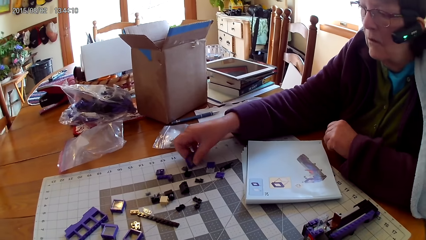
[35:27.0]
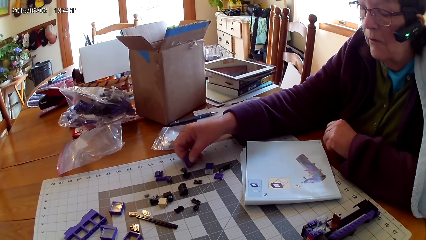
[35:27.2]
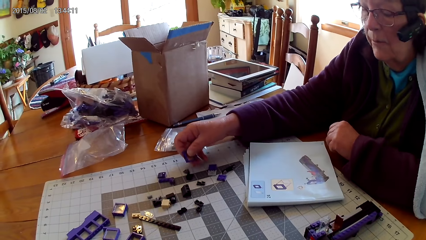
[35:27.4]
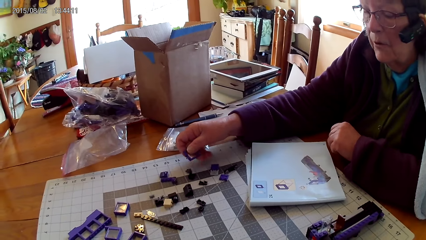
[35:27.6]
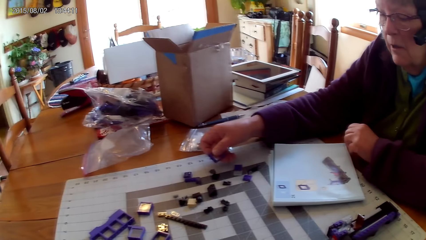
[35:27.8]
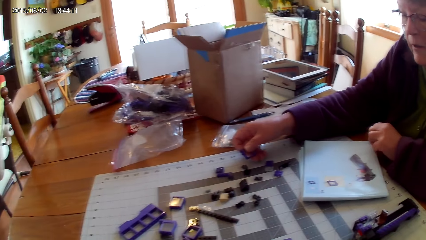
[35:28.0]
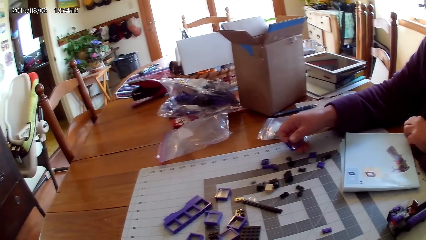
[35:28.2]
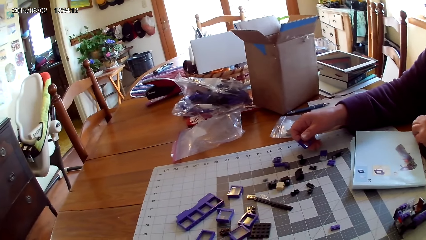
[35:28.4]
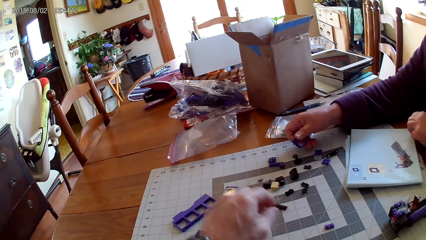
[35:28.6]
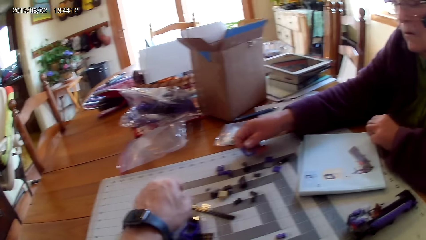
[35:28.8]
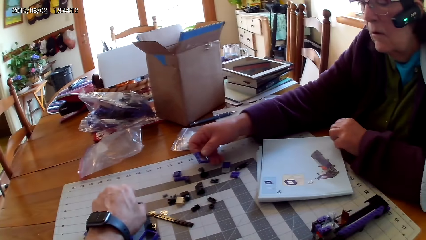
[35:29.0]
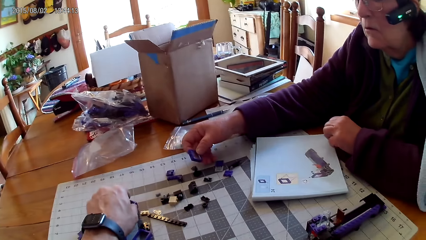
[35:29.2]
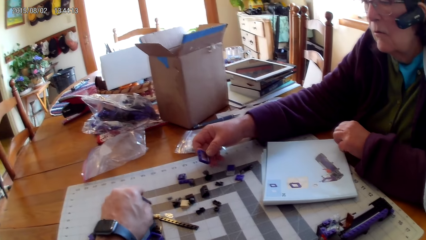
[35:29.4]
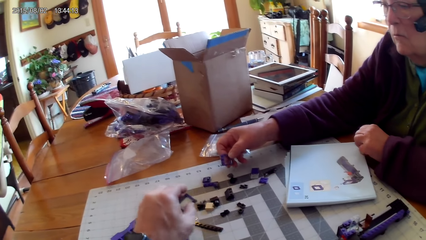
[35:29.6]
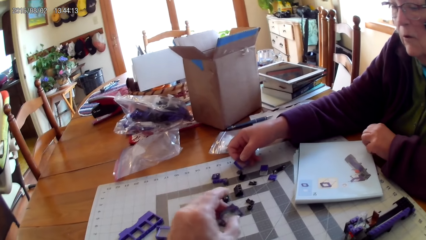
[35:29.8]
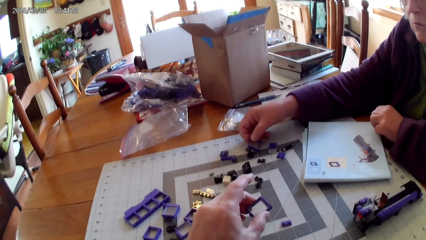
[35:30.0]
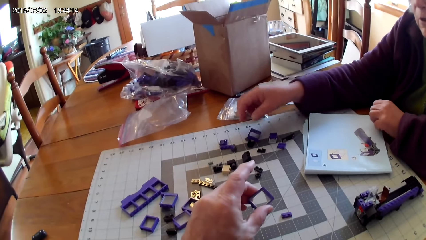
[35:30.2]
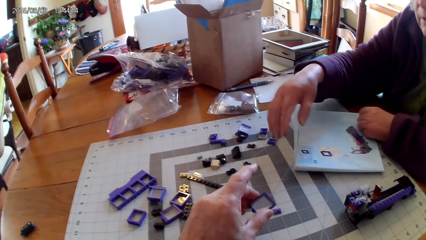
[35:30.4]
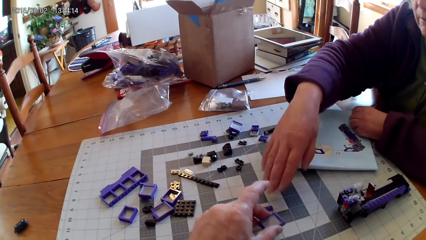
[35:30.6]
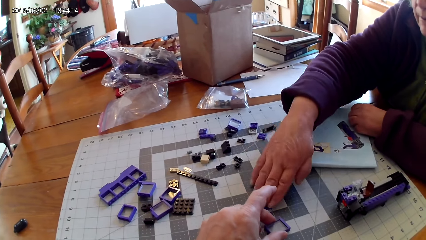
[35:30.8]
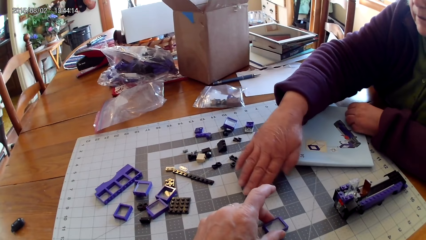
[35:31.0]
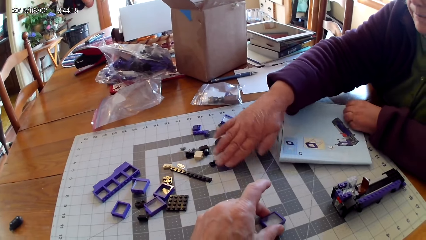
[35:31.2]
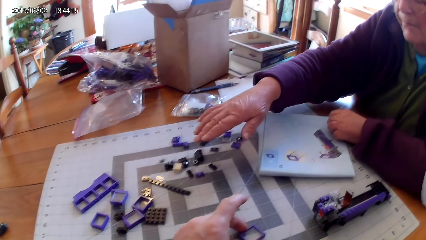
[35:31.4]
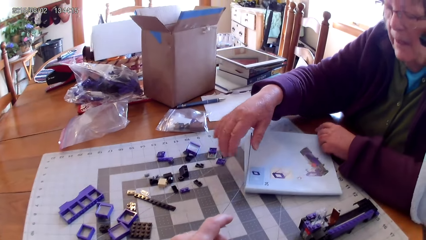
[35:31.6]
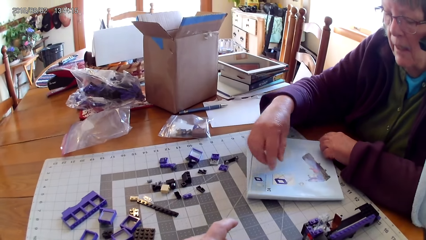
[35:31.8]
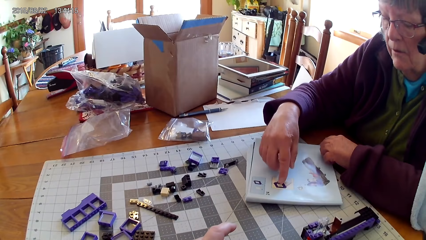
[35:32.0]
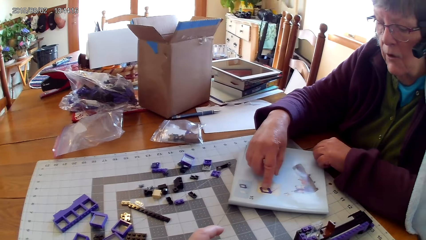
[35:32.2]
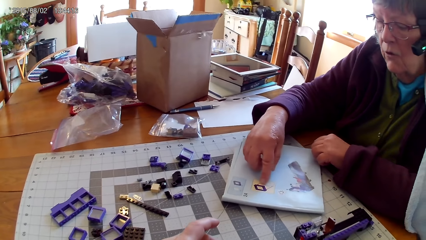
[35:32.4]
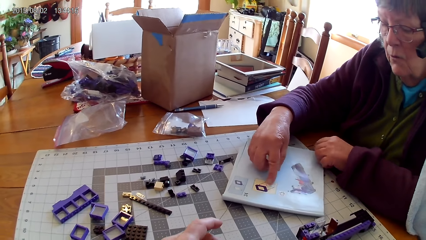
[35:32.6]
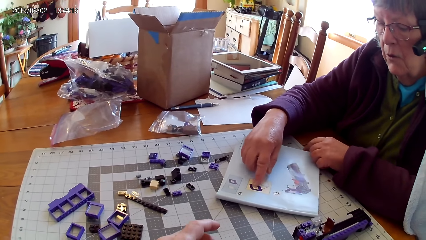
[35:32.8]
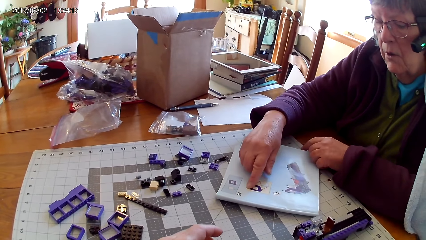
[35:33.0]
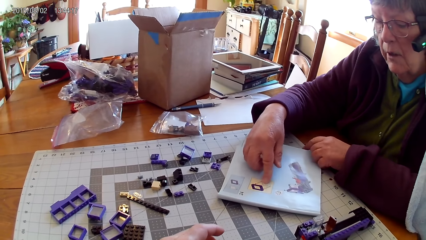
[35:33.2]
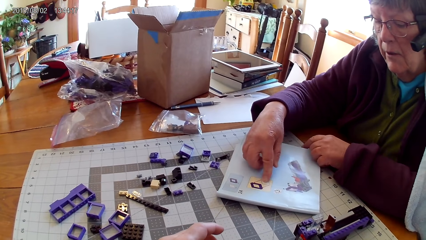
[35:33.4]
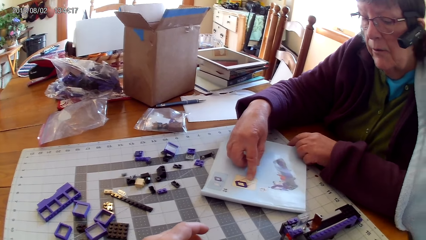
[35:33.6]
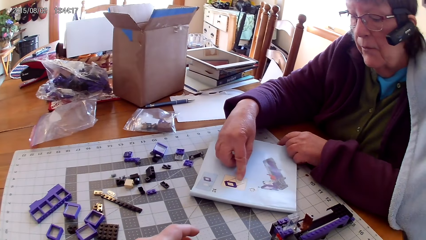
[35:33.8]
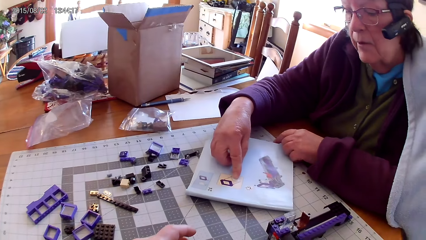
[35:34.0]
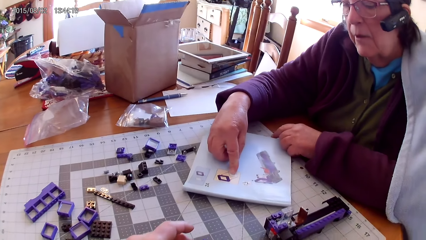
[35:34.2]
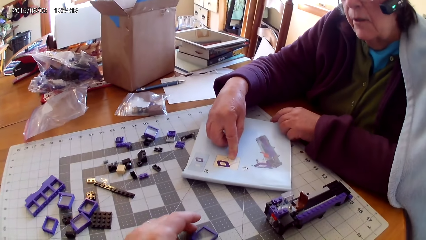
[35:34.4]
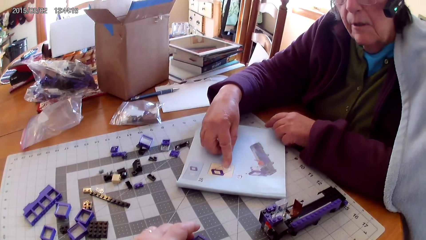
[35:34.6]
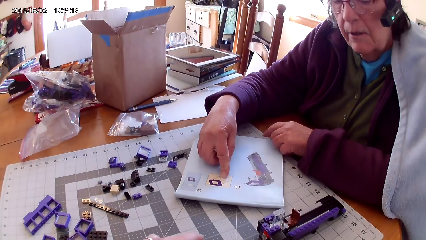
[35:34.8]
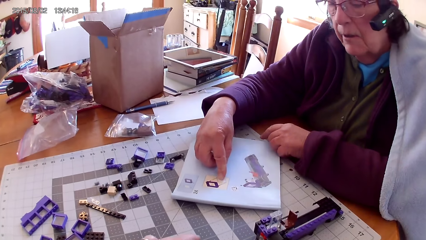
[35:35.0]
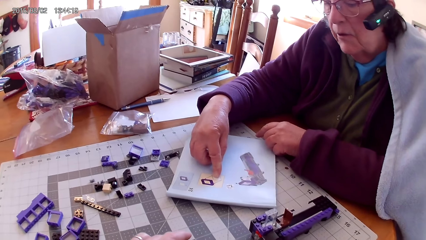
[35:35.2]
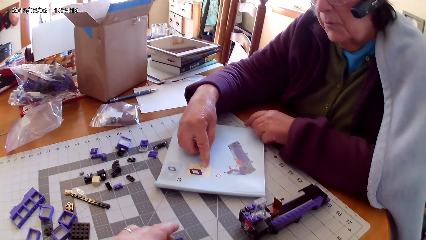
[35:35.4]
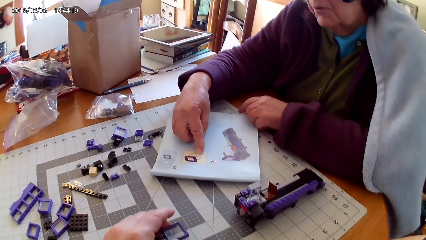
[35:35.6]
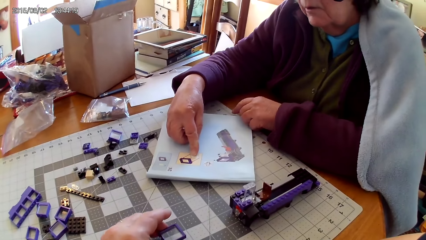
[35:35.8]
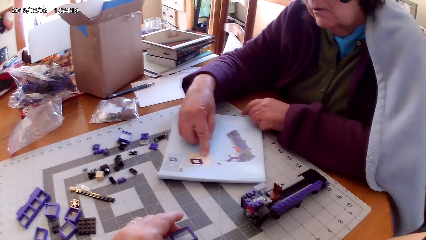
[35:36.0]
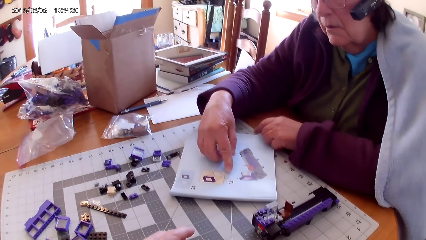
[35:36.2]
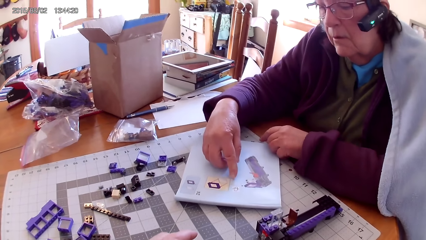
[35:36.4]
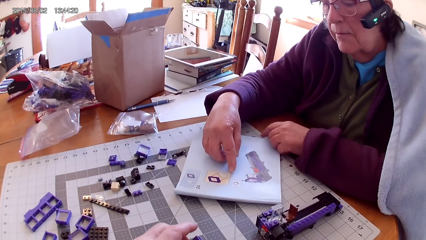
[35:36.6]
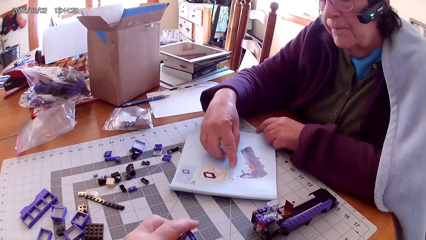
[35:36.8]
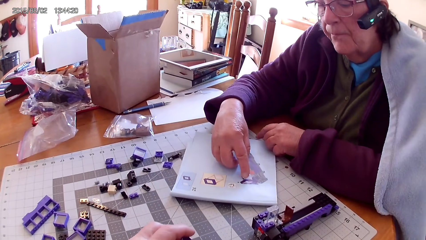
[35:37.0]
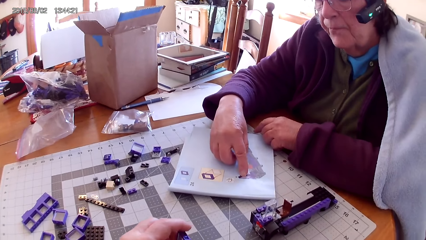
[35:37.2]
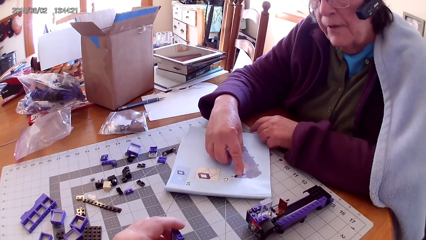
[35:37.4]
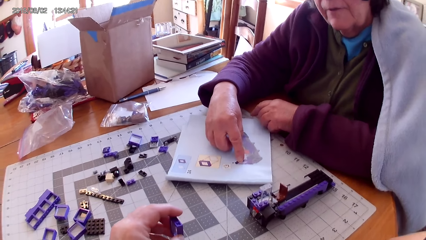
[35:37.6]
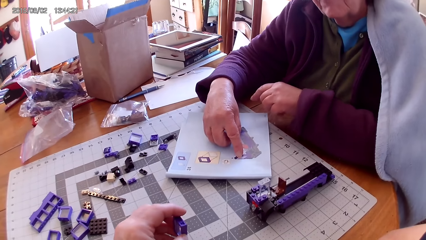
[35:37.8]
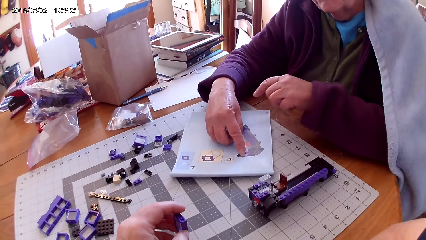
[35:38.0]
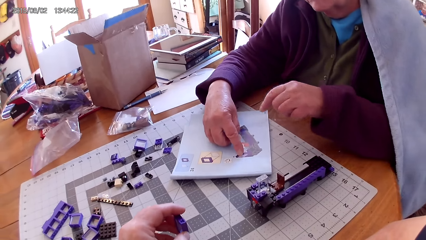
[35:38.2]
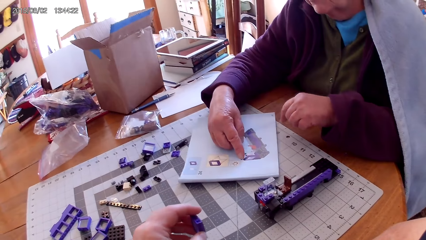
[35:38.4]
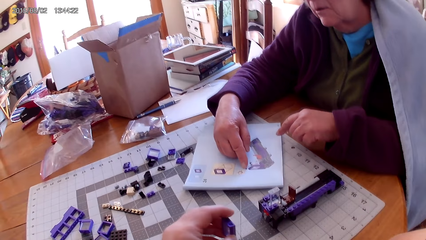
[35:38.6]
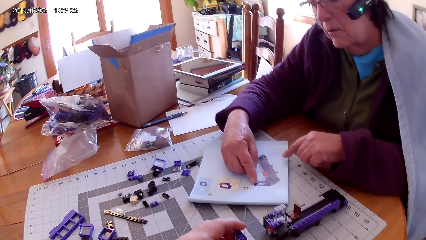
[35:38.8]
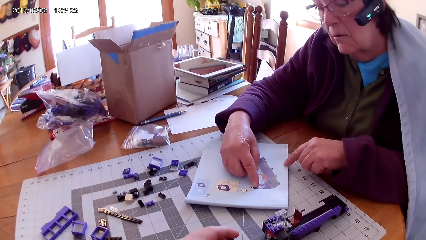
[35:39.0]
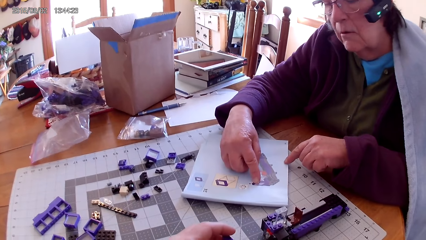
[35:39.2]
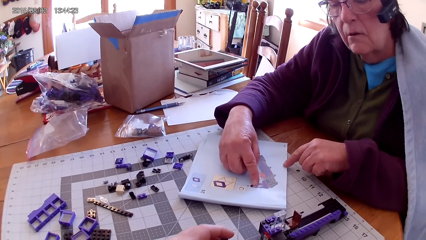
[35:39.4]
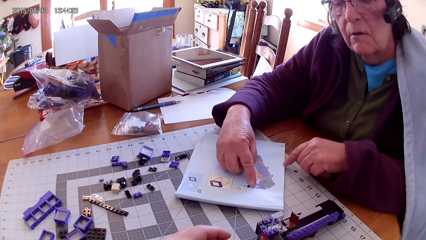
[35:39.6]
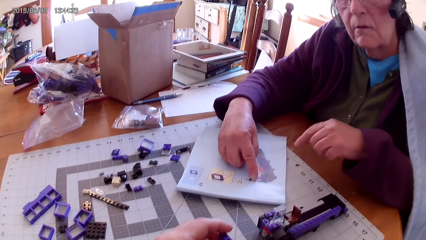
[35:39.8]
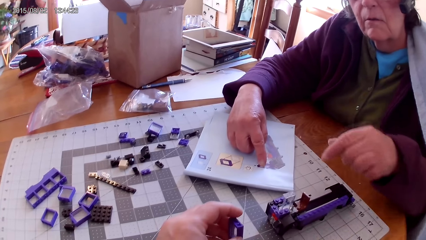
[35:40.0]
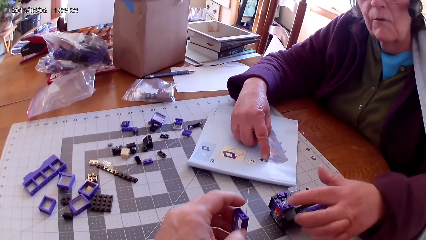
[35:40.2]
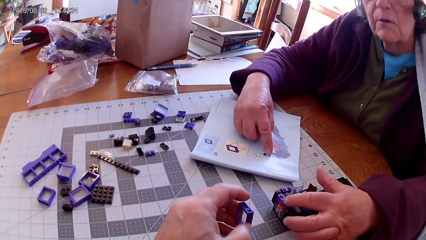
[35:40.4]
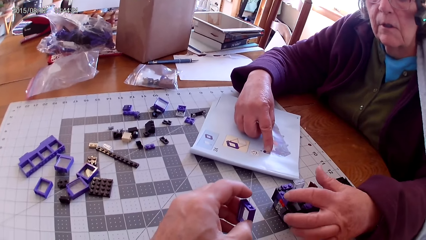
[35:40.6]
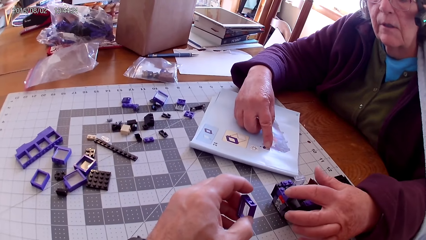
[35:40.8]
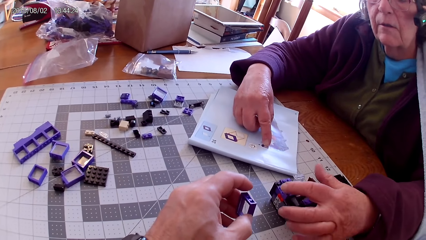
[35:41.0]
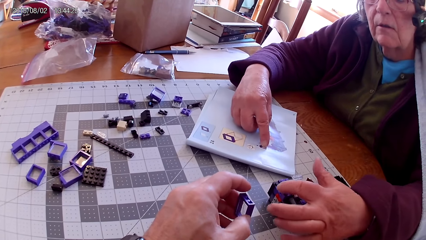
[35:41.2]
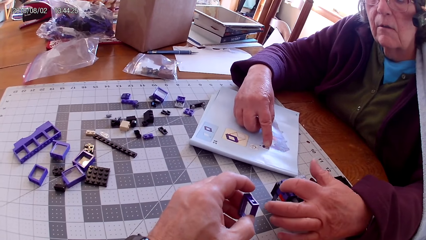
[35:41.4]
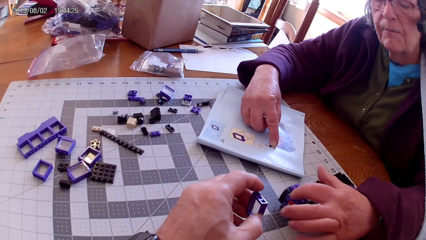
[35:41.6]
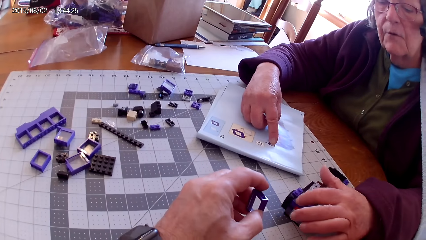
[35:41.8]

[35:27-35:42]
A lady picks a plastic interlocking block or lego piece from the table. The camera wearer picks a plastic interlocking block from the table. The lady holds the lego piece. The lady moves the plastic interlocking block on the table. The lady points on a drawing on the book. The lady touches the lego book. The lady reads the lego book. The lady touches the interlocking toy.
